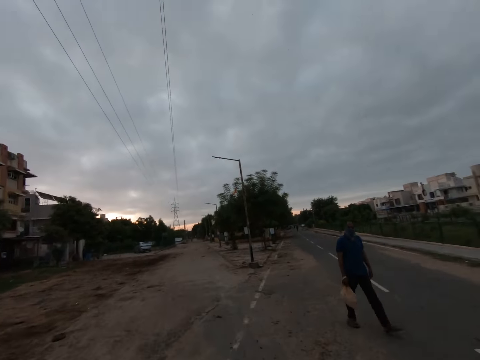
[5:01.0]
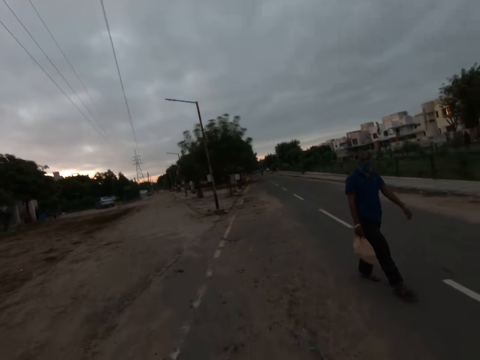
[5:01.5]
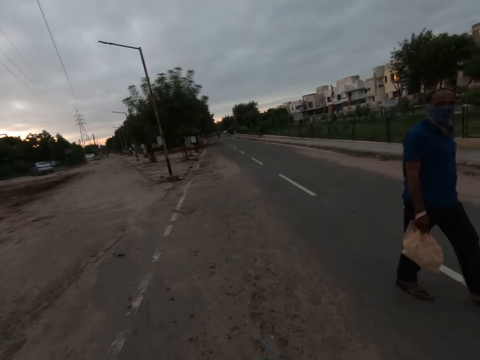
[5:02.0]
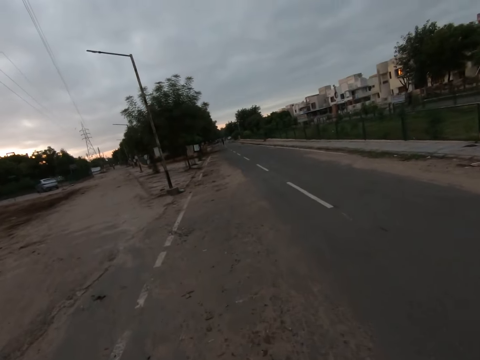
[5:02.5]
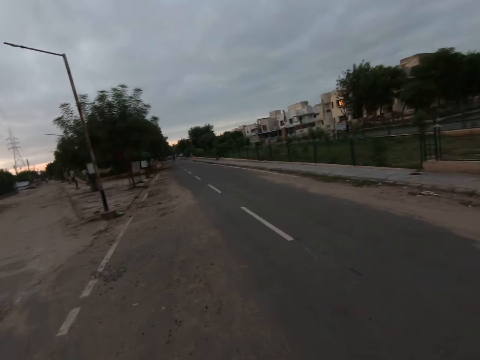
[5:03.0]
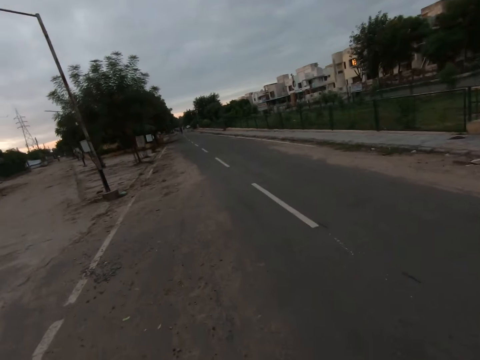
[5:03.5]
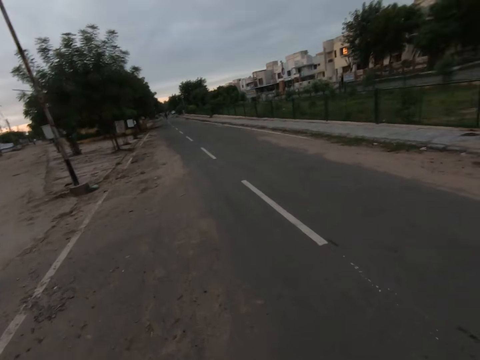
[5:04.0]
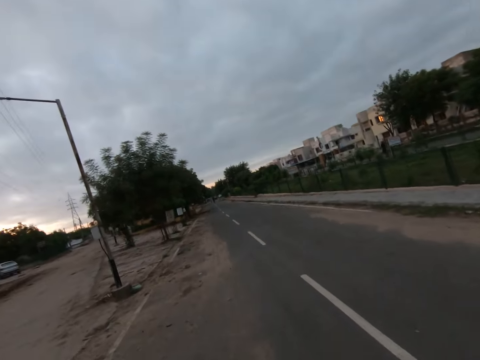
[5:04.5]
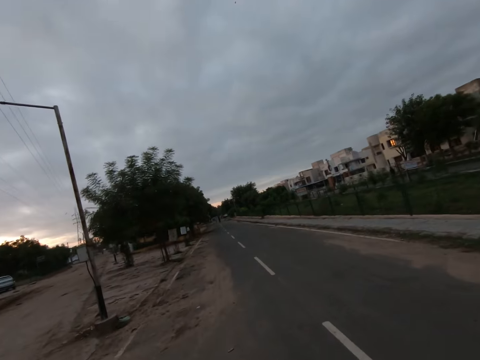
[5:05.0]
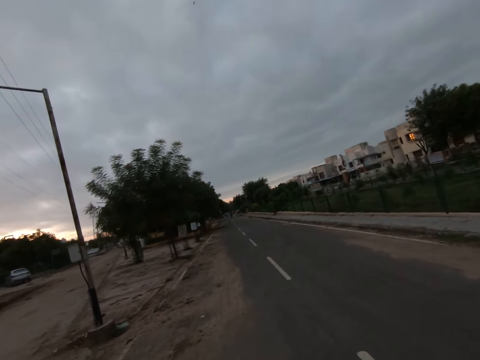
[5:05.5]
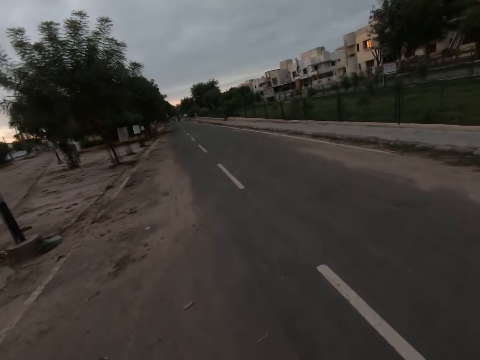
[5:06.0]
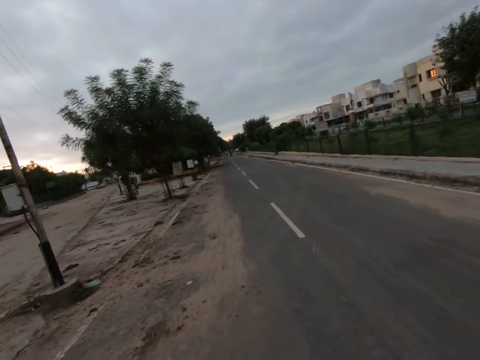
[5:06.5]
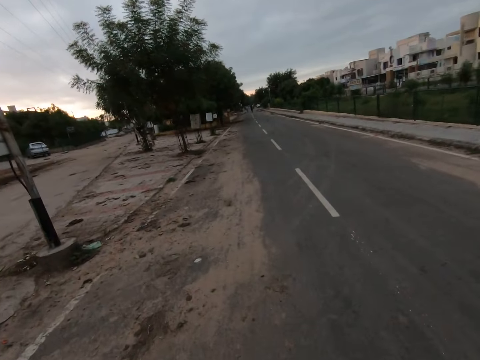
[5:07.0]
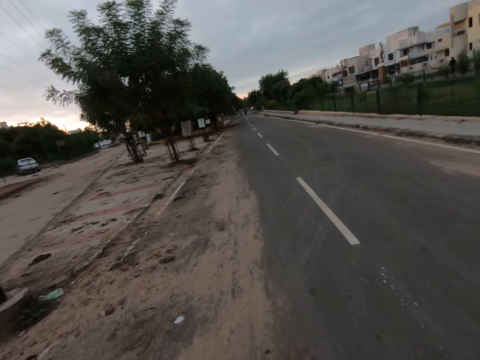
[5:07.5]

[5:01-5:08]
A man walks past the camera wearer.

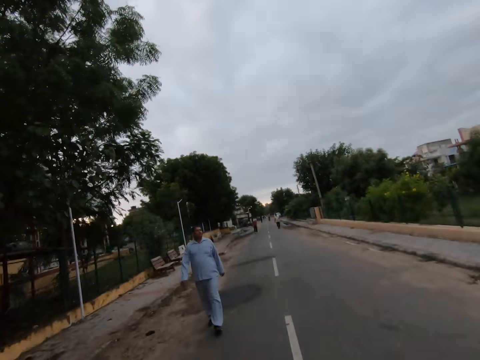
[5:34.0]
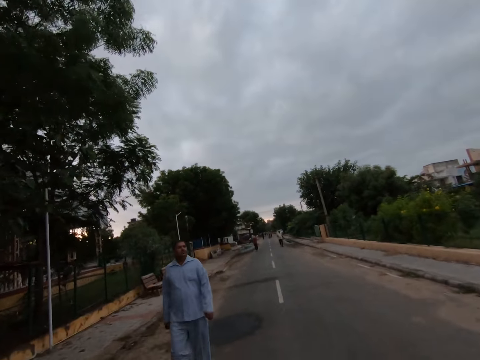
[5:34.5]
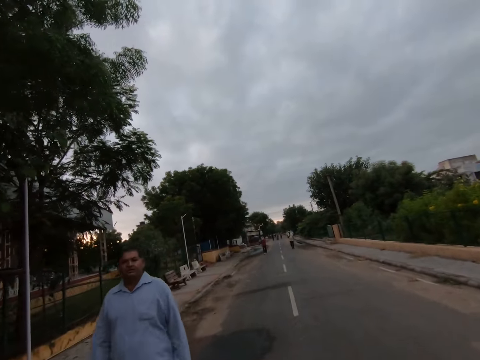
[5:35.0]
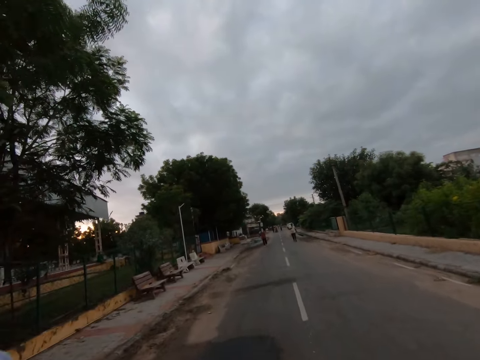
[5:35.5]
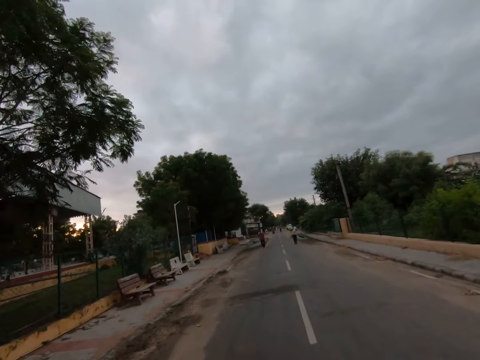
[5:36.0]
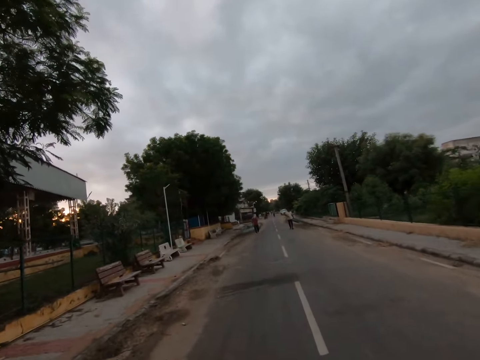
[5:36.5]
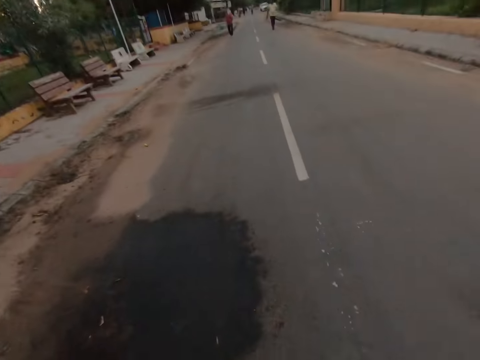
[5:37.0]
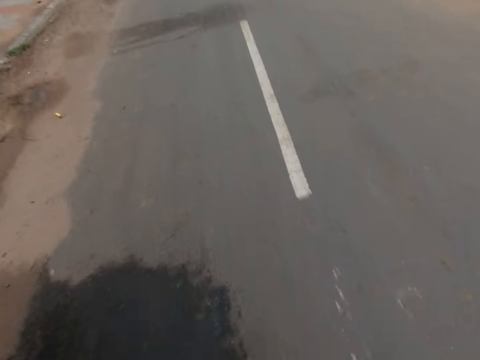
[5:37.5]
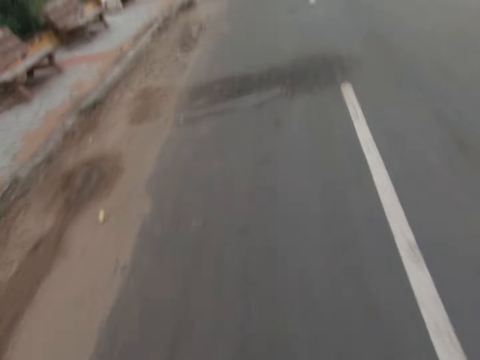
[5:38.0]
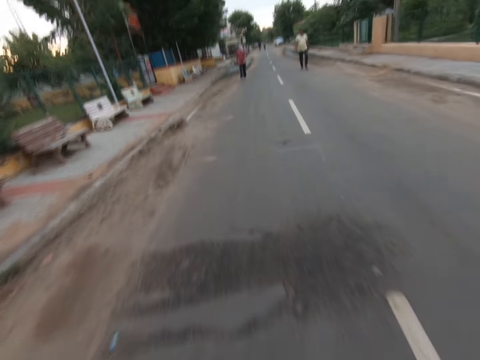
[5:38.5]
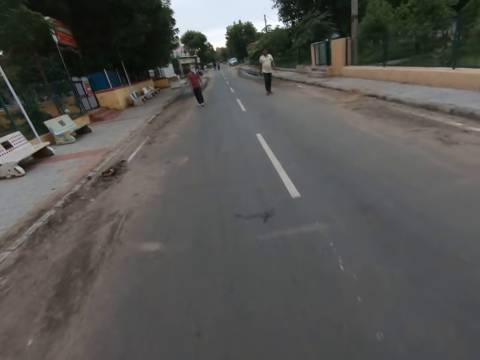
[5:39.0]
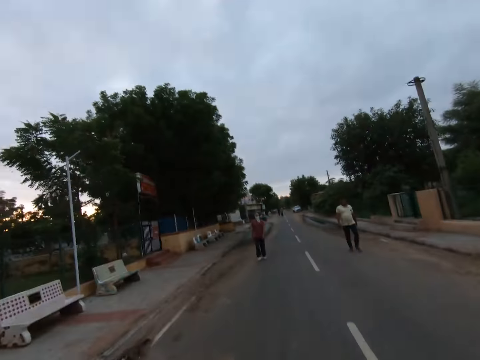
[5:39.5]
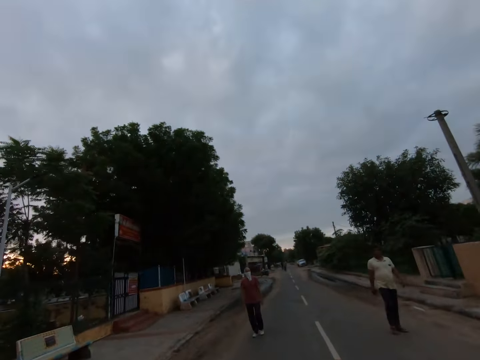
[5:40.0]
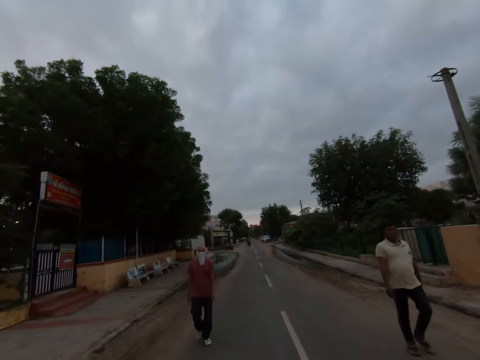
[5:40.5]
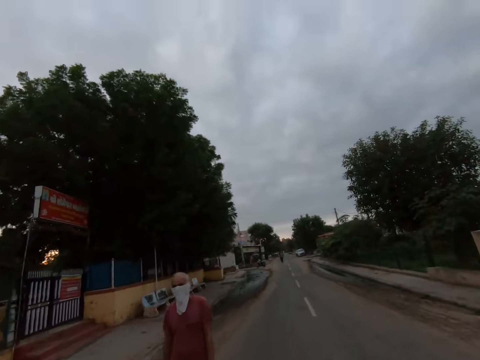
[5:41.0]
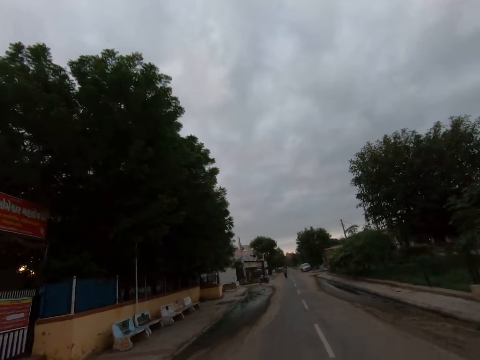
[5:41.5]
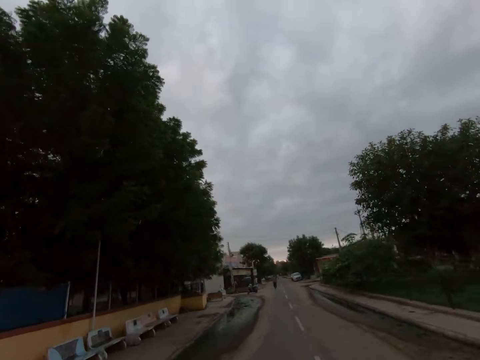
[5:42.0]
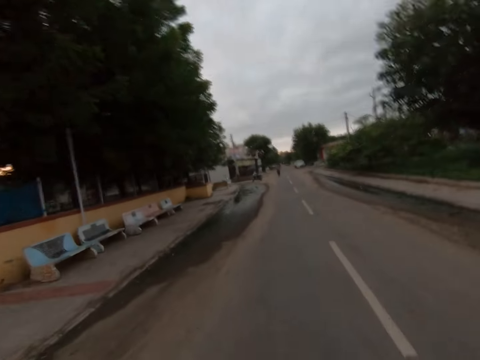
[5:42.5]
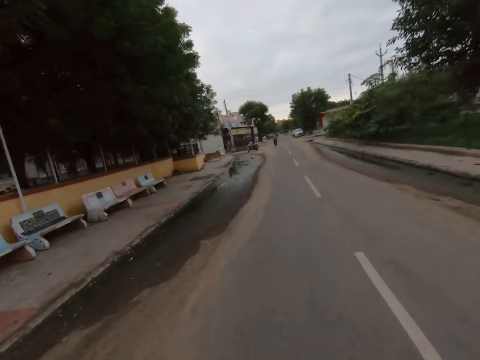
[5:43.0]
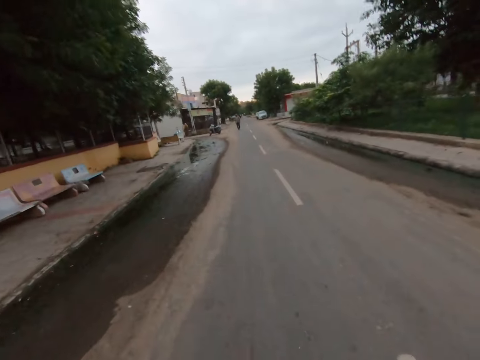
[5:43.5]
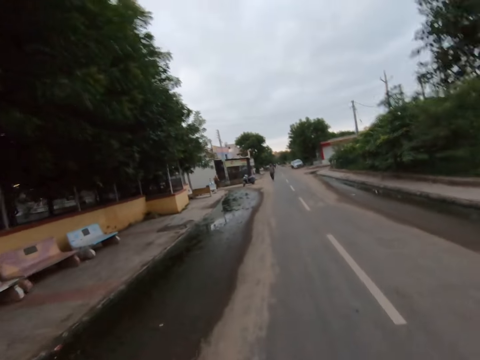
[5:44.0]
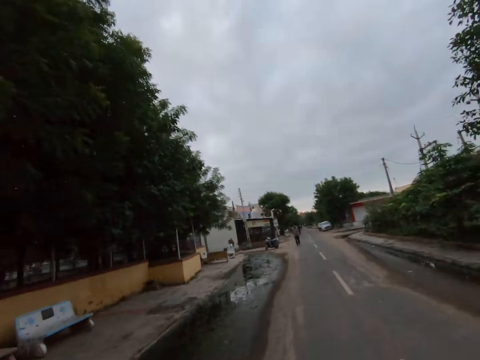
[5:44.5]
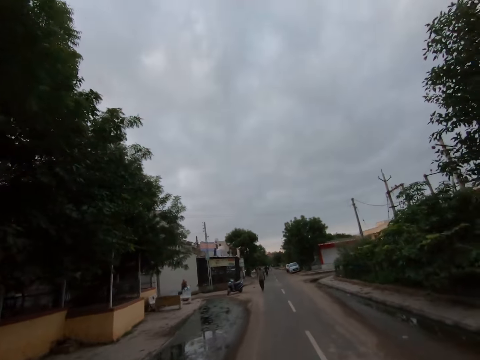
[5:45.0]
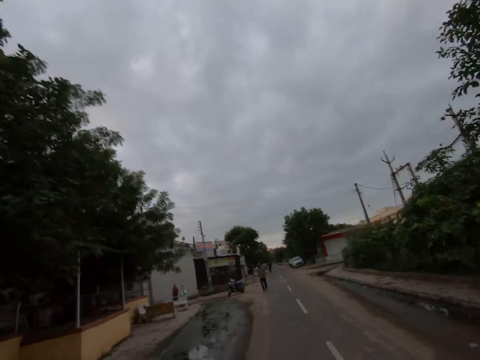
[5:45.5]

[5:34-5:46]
A man walks past the camera wearer. Another man walks past the camera wearer.

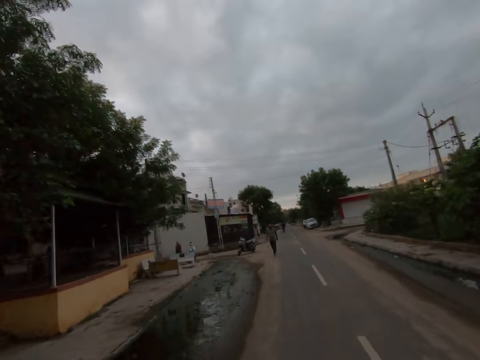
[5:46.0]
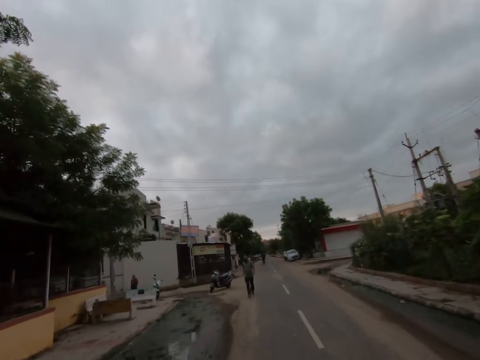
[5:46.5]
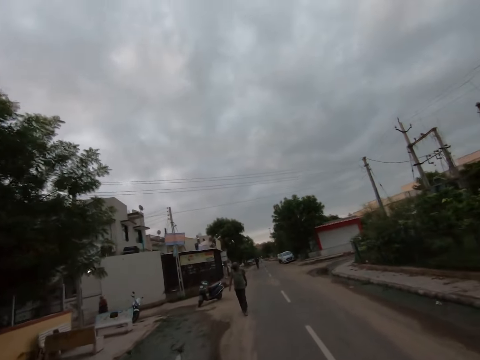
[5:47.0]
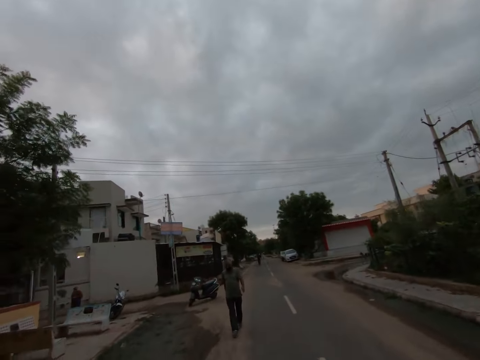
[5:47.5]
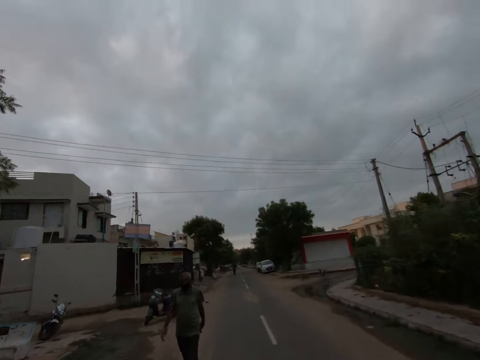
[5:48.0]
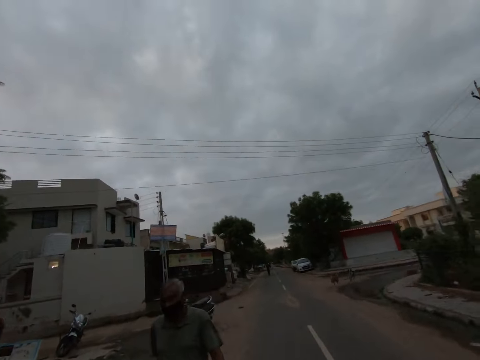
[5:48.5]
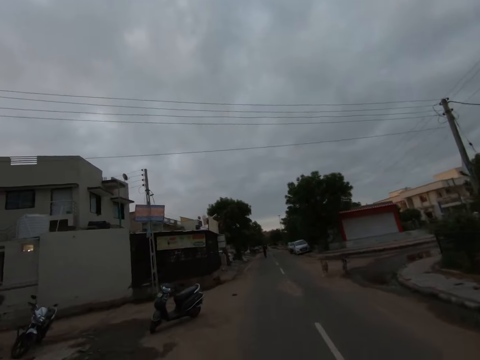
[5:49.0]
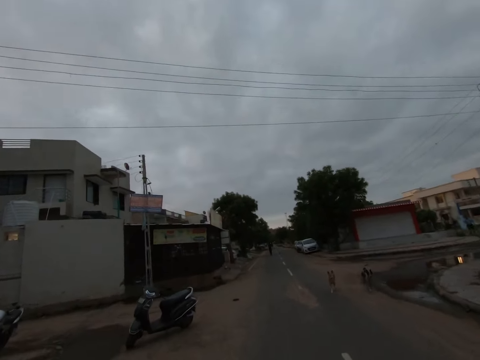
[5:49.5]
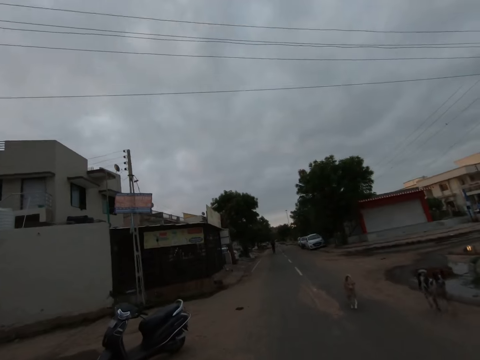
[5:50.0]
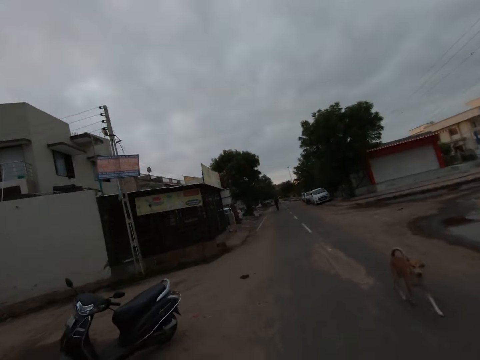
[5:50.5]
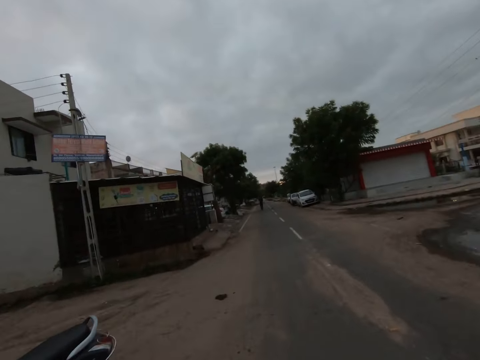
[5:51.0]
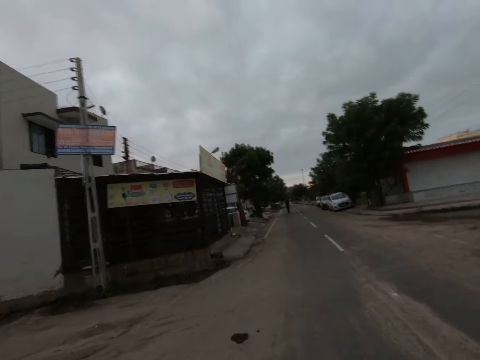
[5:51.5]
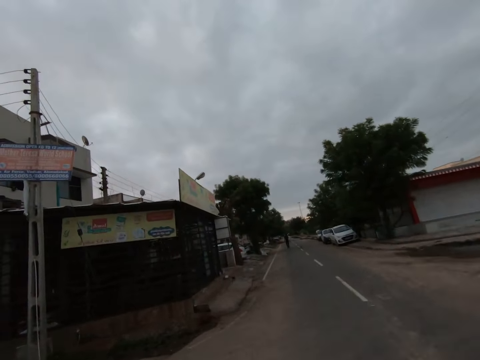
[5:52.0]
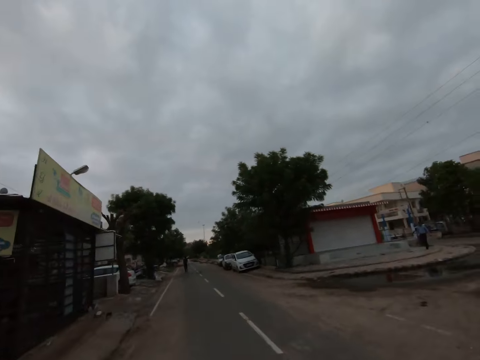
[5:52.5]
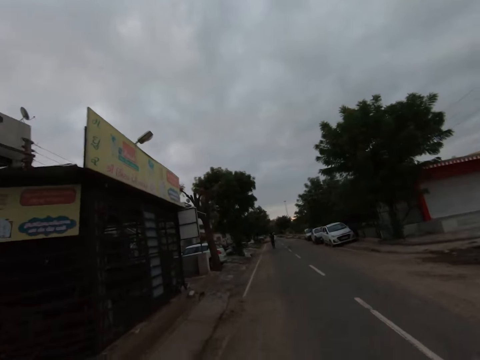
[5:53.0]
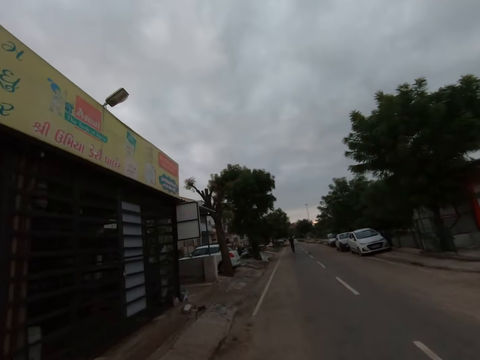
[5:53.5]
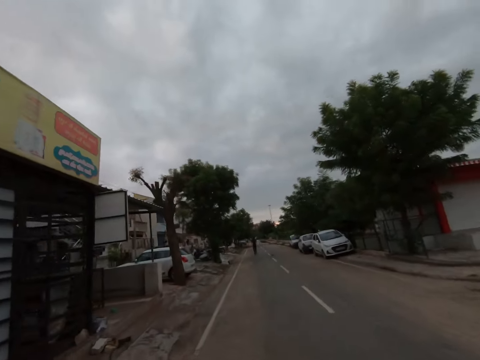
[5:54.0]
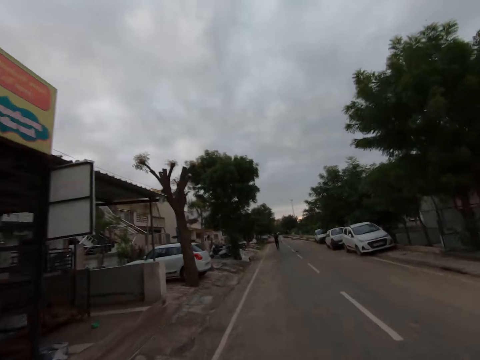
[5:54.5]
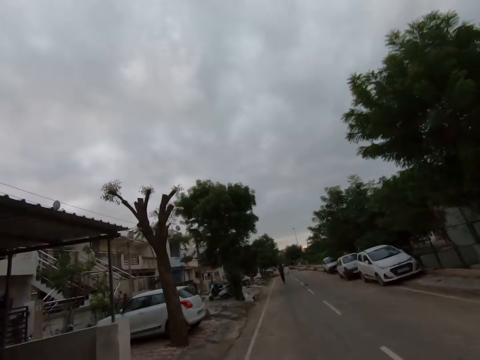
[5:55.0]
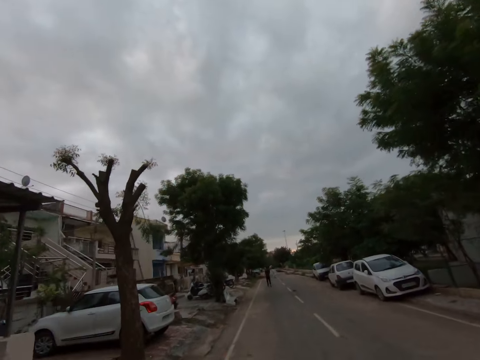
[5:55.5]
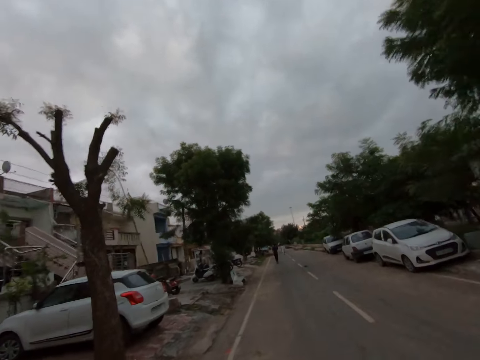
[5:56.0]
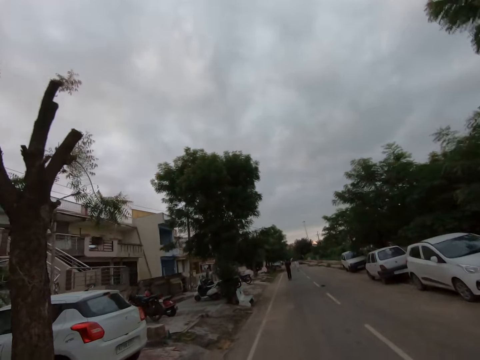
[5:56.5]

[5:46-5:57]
A man walks past the camera wearer. A dog walks past the camera wearer.
